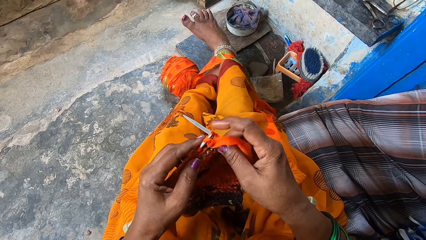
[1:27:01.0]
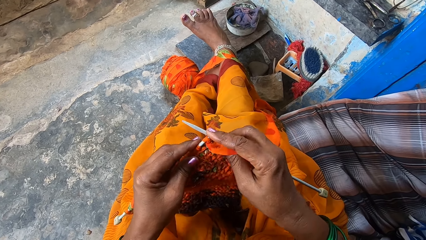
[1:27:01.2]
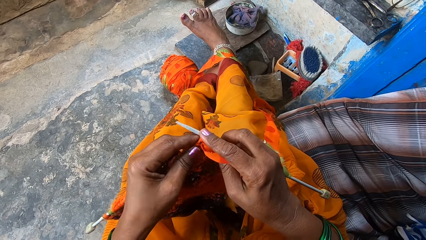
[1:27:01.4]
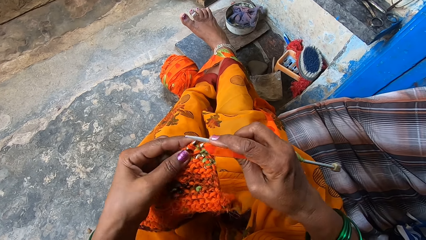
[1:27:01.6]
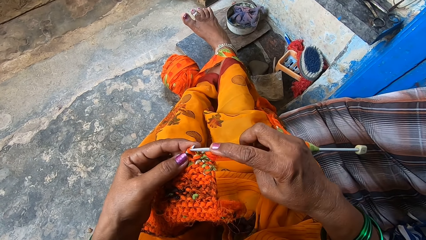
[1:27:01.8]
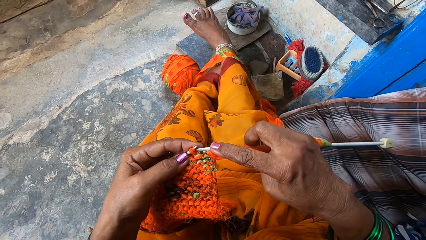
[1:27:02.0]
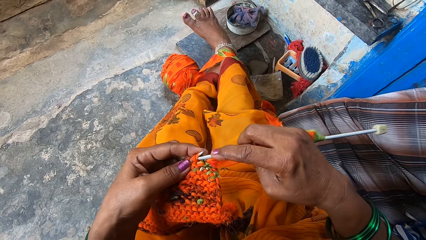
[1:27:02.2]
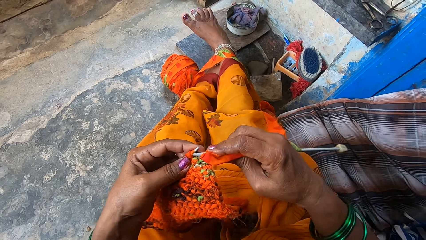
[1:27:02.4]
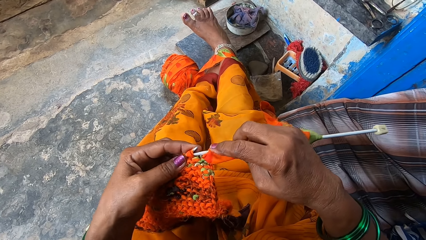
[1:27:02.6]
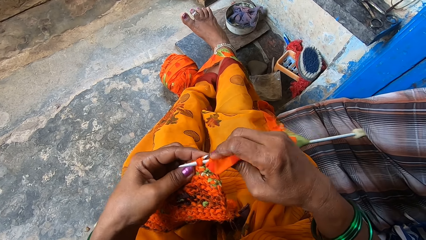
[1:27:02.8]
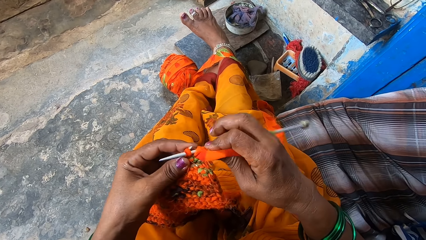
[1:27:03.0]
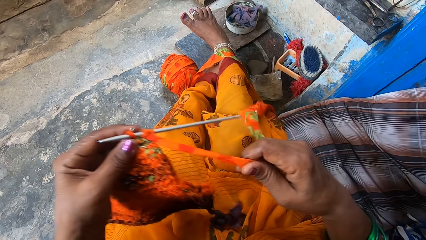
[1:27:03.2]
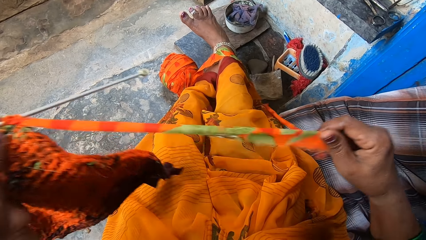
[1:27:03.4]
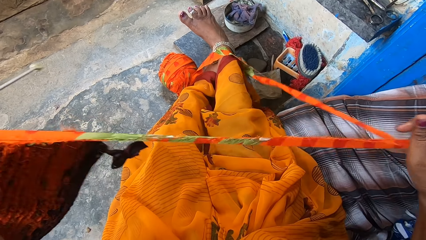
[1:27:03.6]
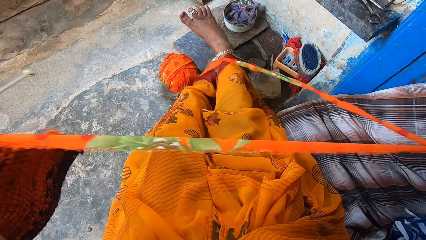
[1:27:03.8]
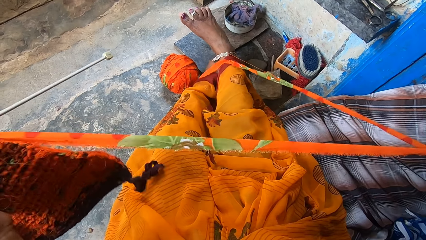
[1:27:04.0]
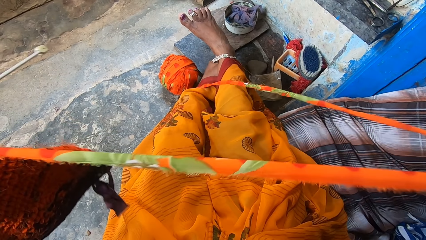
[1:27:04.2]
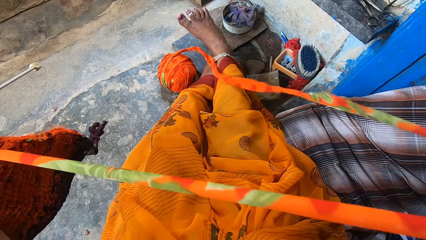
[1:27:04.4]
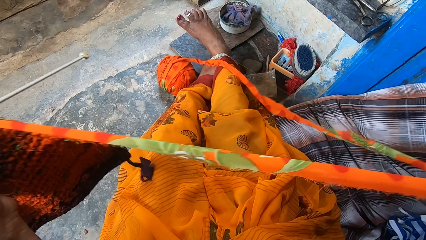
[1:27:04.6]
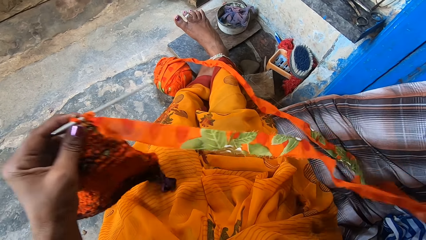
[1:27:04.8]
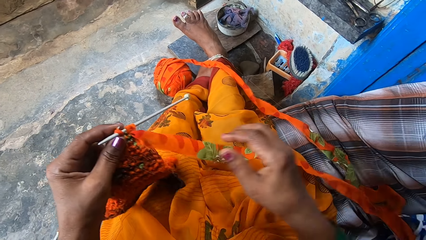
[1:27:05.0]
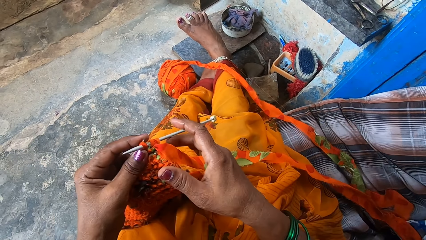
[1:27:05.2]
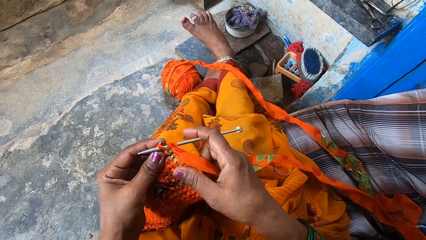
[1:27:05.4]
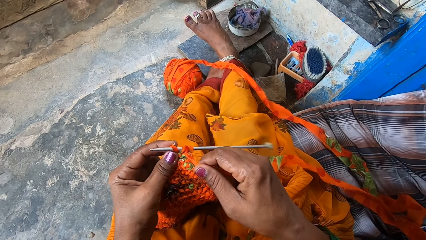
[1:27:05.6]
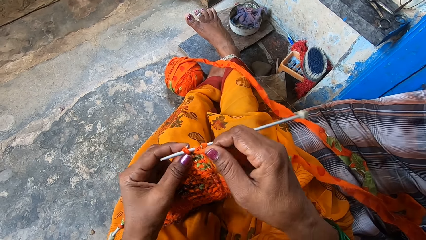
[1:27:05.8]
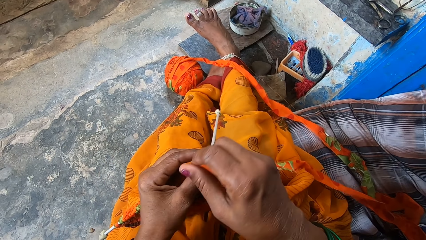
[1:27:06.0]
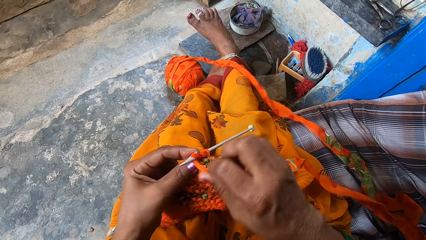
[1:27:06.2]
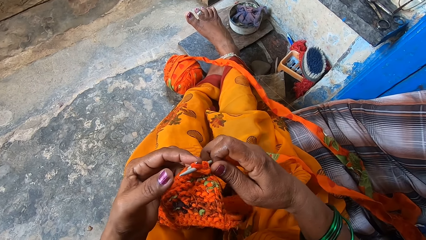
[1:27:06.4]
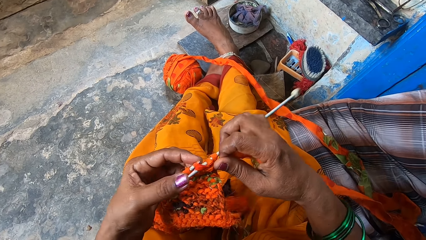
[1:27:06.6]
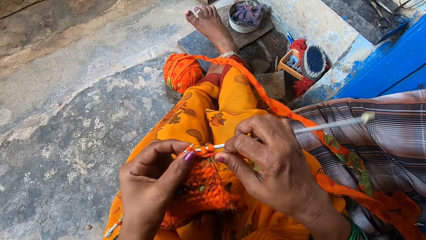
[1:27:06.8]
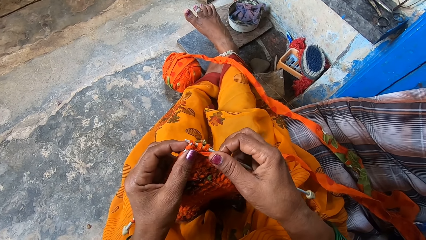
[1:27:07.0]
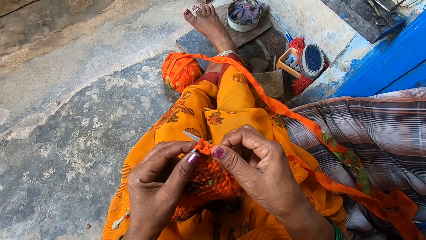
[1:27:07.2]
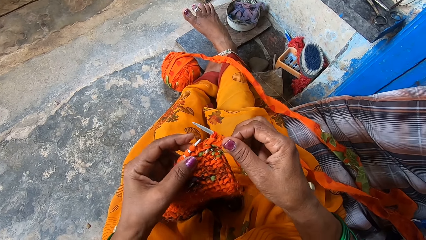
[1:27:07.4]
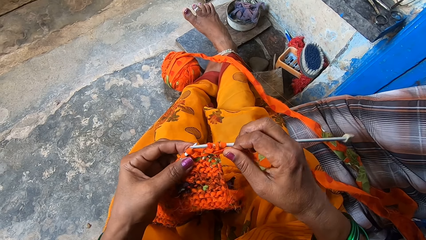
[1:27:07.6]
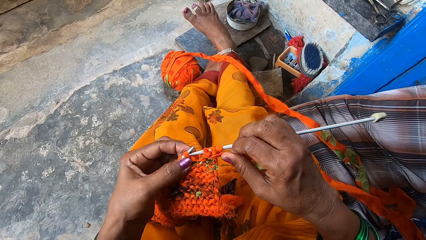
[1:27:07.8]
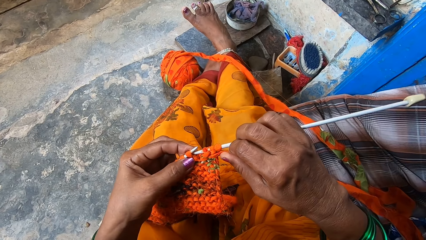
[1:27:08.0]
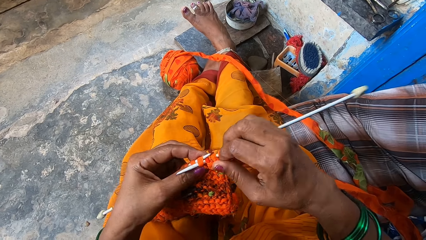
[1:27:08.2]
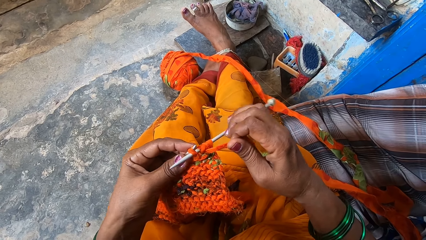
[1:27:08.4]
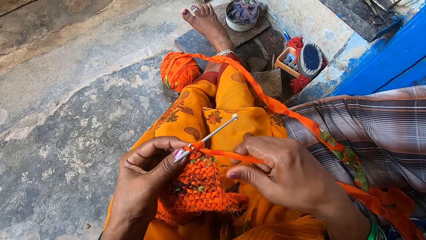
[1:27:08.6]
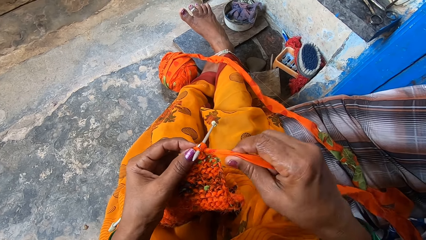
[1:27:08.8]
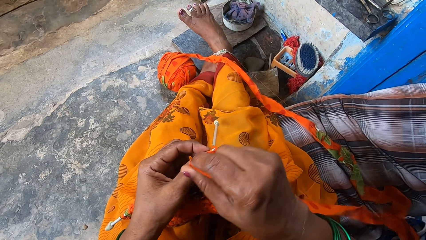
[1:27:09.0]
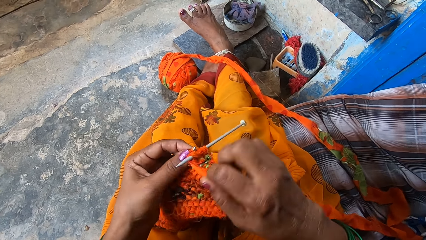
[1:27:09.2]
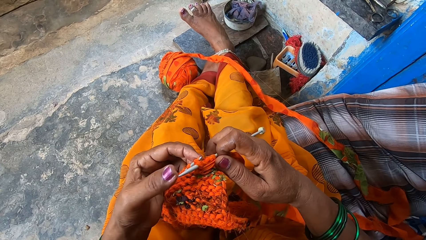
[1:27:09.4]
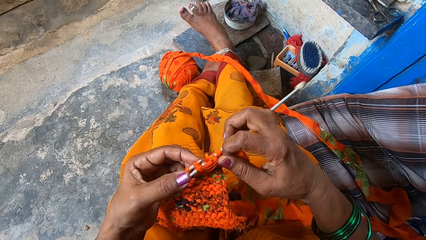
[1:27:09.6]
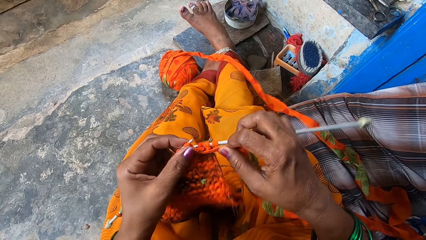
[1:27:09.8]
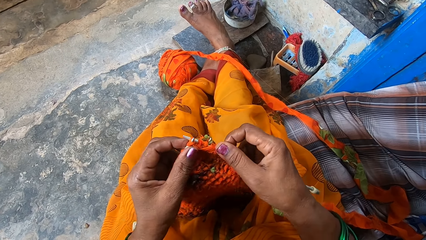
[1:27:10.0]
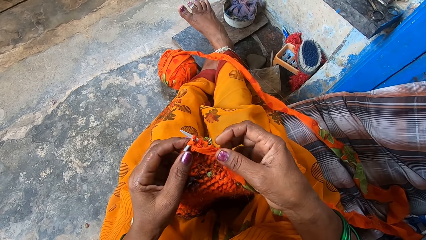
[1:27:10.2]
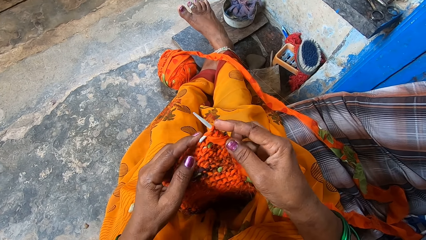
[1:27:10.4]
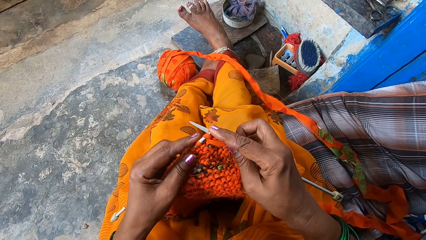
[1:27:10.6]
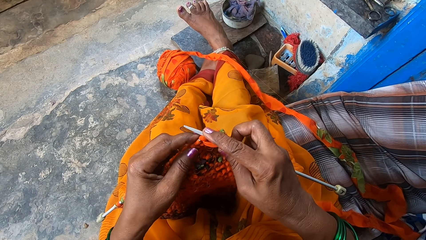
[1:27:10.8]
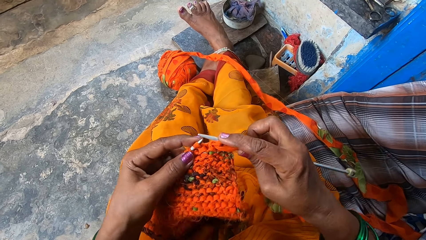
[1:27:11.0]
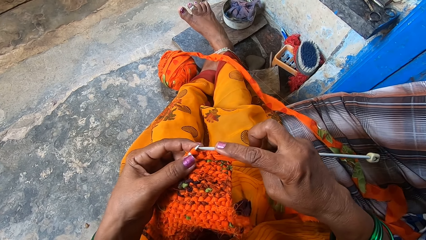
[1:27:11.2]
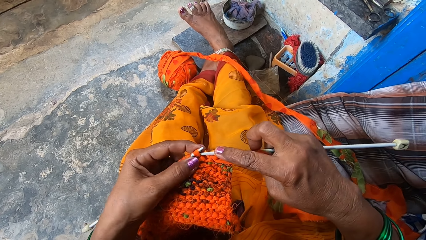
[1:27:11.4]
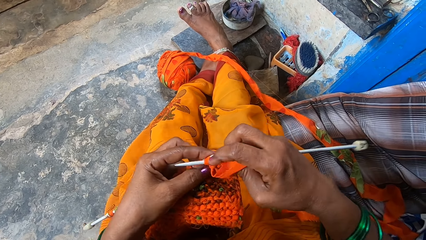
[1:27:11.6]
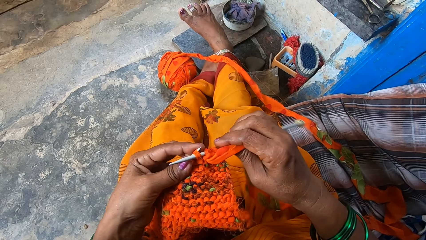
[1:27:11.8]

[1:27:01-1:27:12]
The camera wearer pulls part of the fabric. They crochet the fabric with a crochet needle.

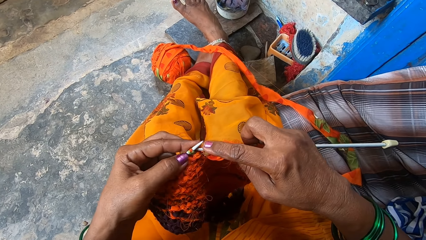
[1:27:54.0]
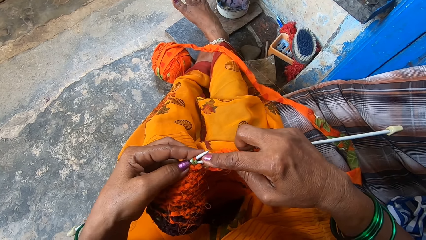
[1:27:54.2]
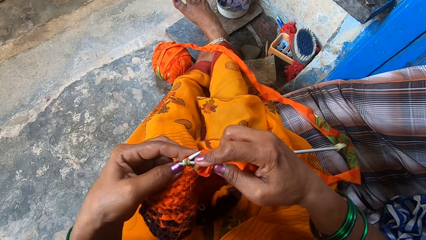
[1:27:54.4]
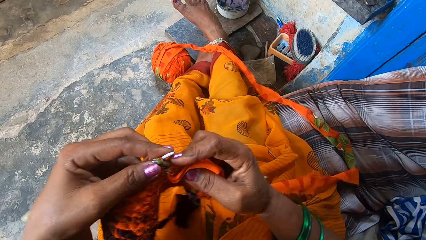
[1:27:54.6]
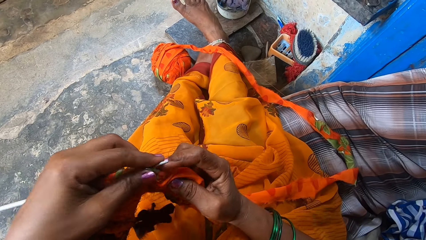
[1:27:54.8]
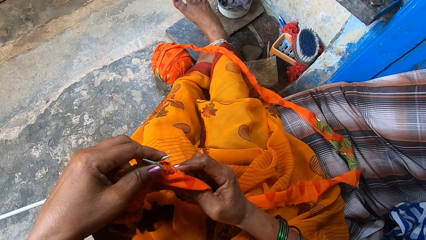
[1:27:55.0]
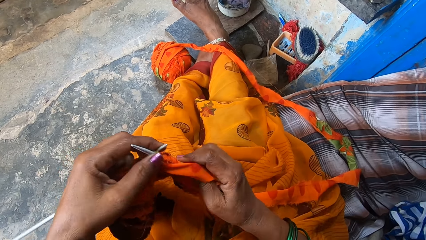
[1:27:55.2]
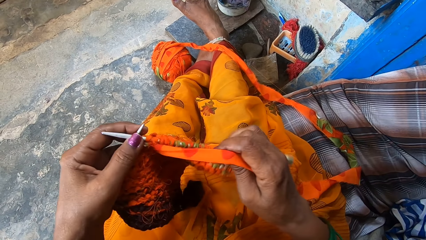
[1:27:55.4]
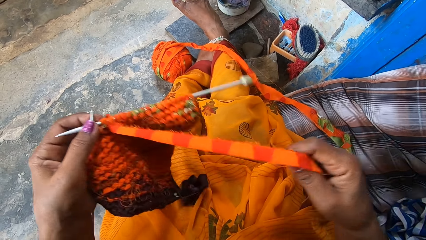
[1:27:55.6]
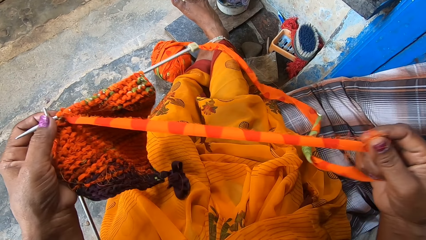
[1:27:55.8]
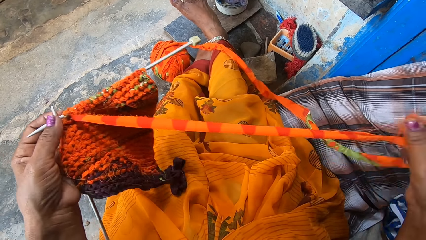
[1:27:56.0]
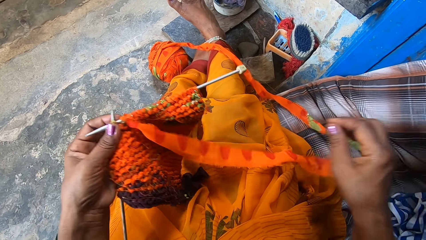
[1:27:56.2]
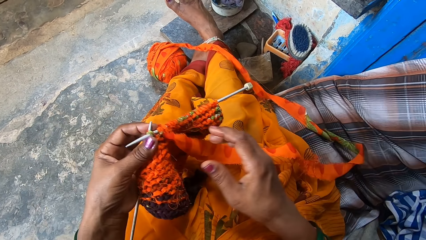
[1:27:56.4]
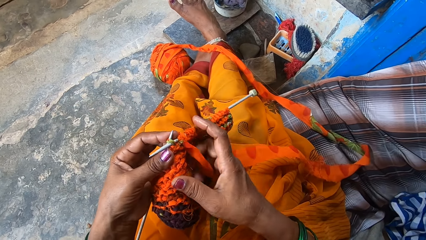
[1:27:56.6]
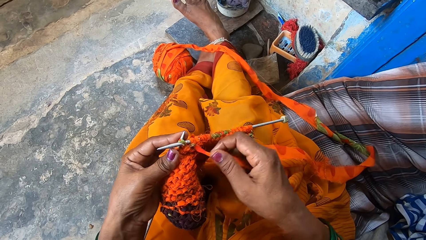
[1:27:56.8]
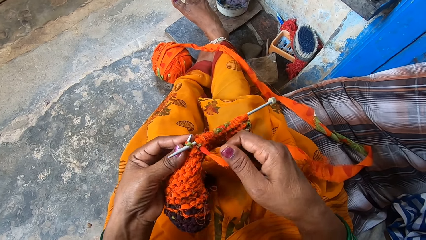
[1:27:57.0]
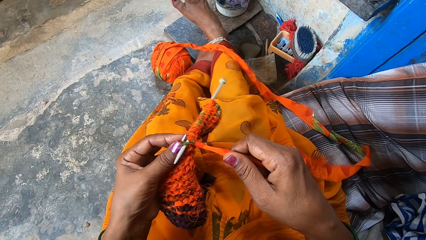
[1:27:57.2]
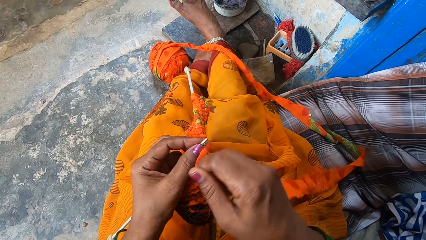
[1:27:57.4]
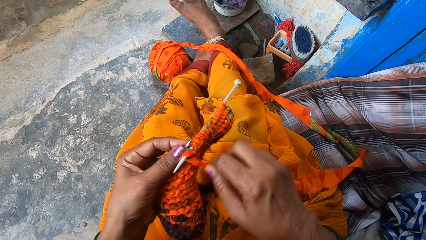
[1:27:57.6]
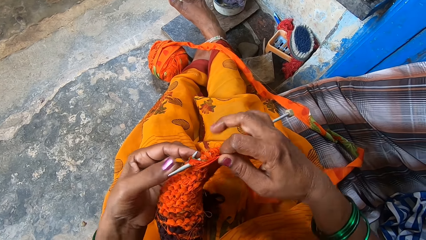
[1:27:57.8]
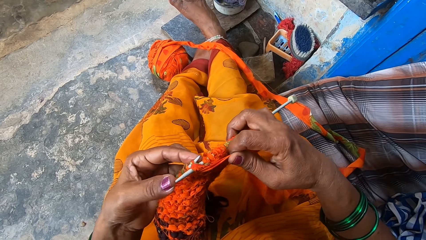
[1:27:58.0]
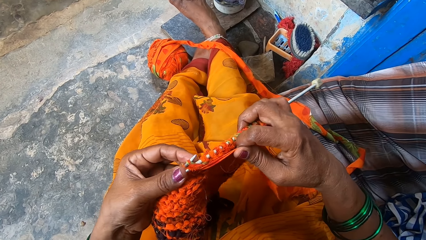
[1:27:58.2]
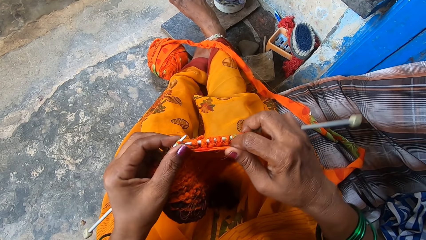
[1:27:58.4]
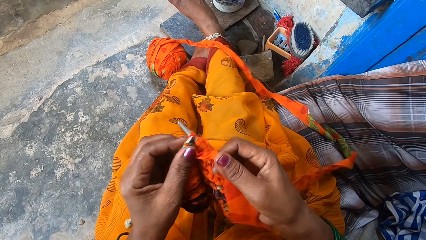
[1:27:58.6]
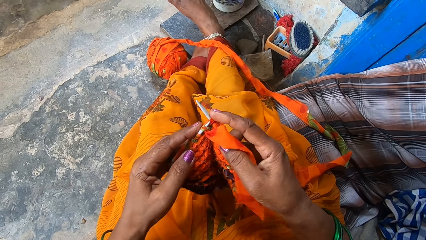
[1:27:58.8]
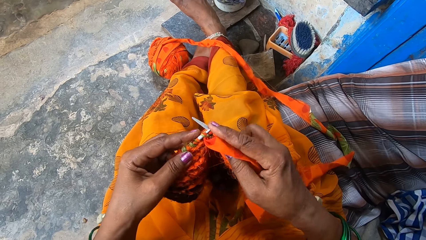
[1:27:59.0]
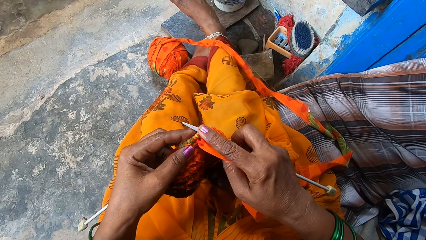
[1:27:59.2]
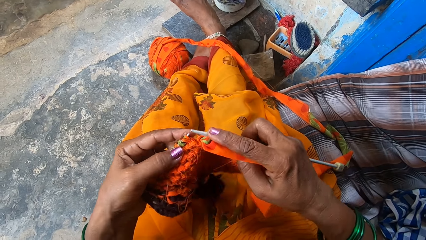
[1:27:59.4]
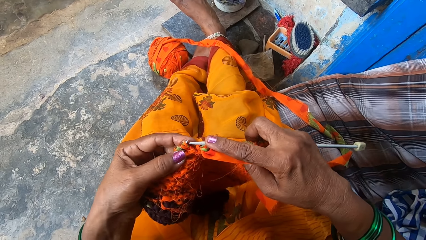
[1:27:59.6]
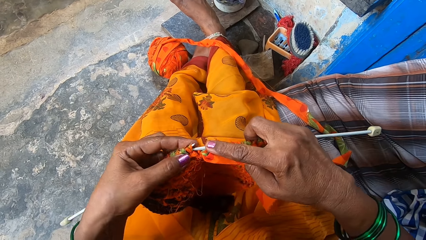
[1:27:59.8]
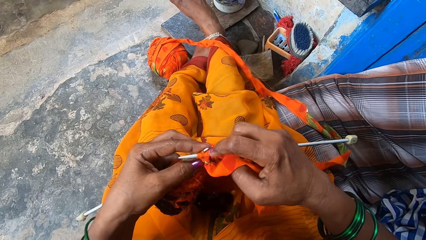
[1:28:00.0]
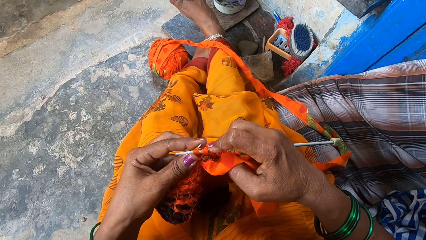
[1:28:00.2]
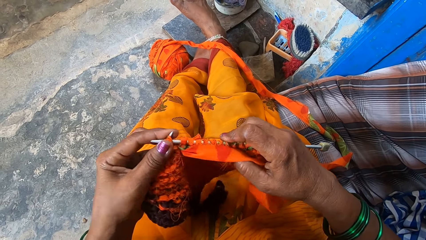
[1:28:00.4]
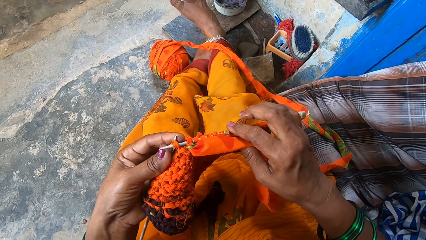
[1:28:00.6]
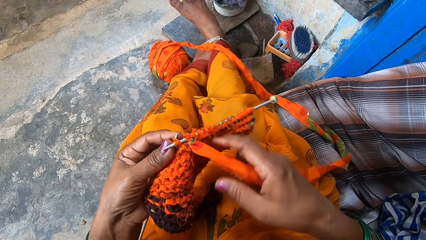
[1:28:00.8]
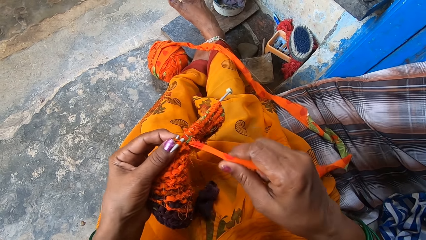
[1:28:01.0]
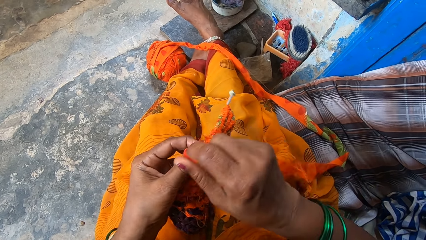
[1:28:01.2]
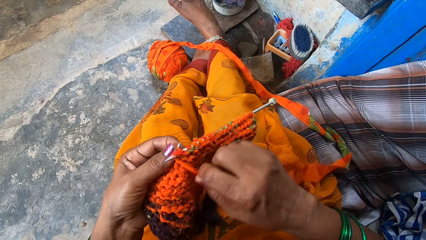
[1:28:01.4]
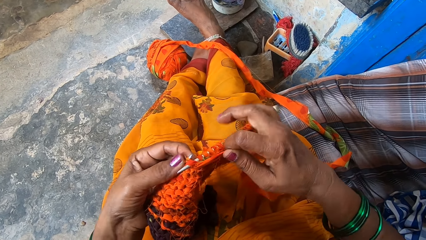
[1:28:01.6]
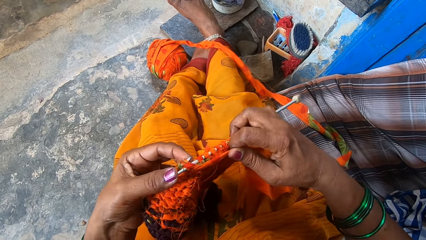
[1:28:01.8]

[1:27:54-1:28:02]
The camera wearer pulls part of the fabric. They are seated at a door.
